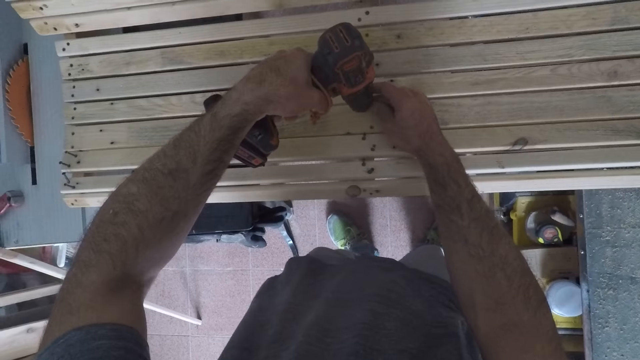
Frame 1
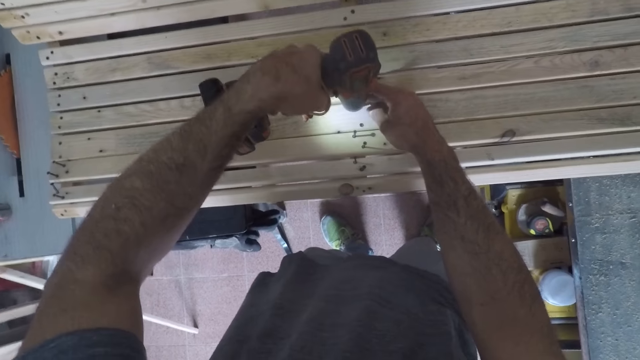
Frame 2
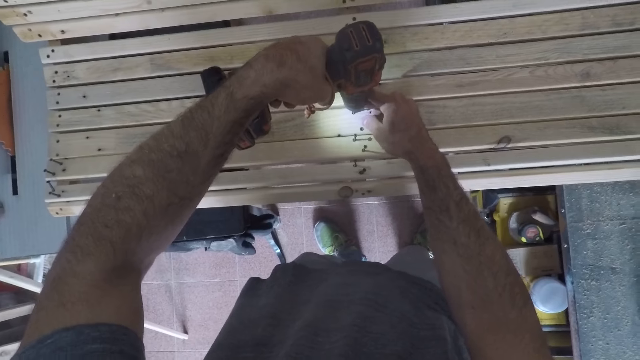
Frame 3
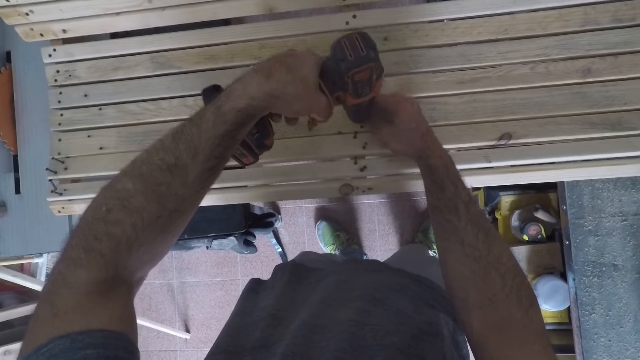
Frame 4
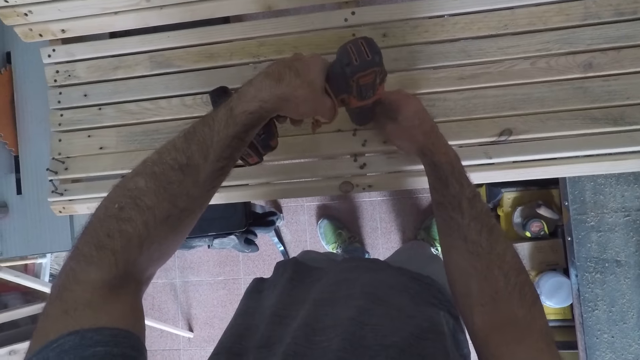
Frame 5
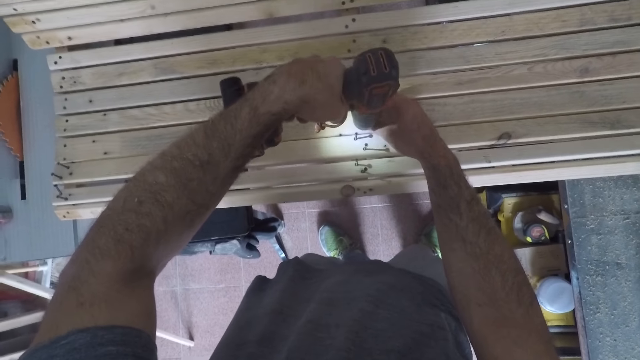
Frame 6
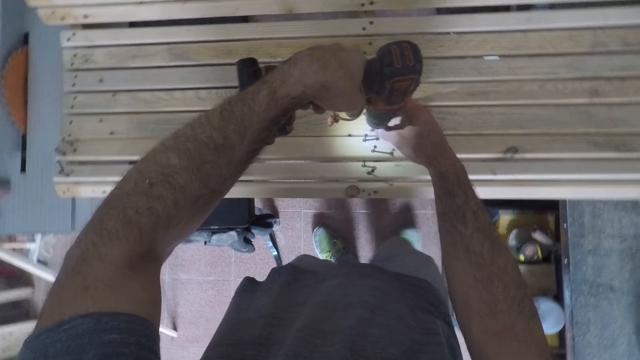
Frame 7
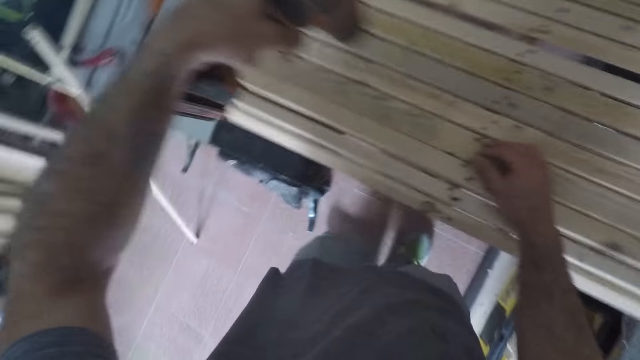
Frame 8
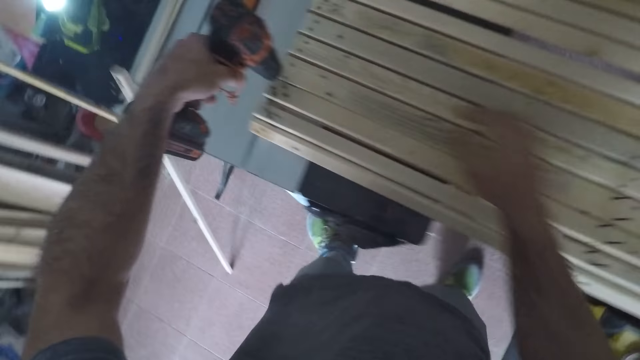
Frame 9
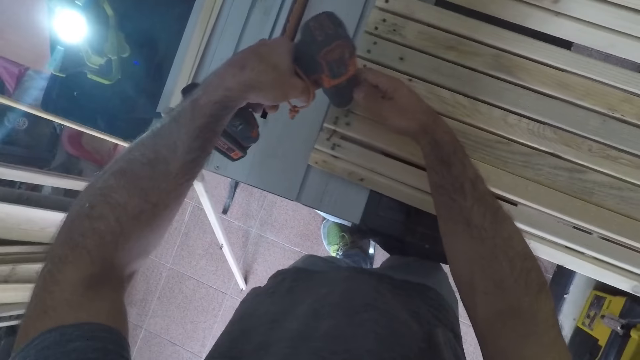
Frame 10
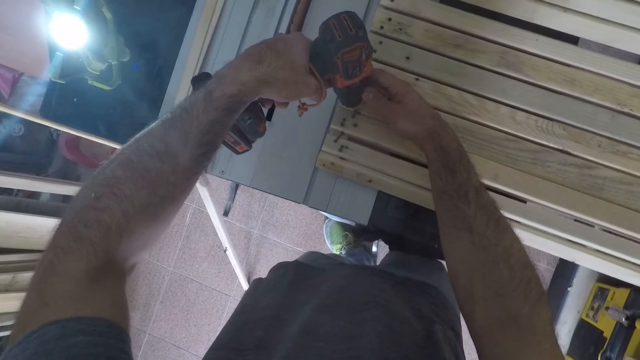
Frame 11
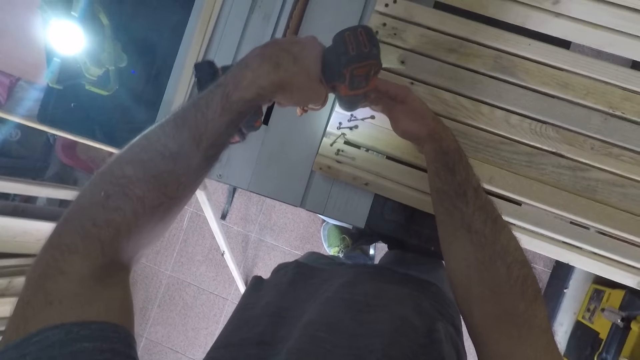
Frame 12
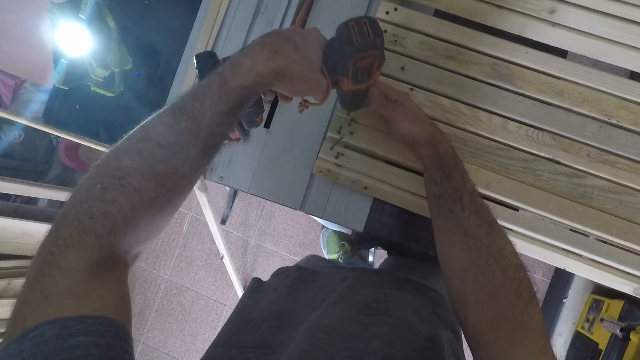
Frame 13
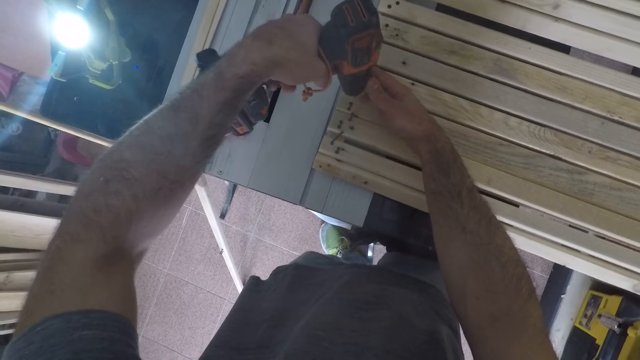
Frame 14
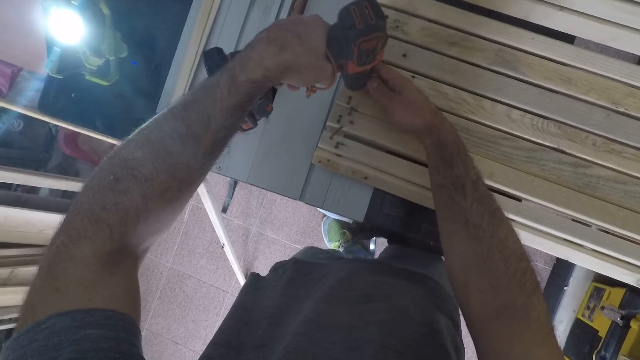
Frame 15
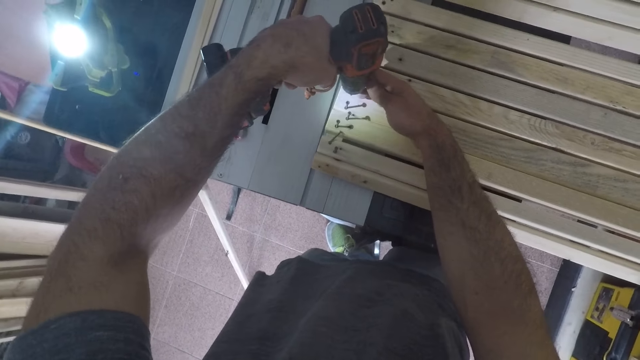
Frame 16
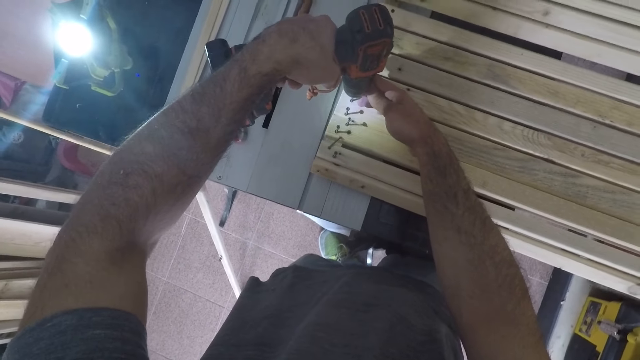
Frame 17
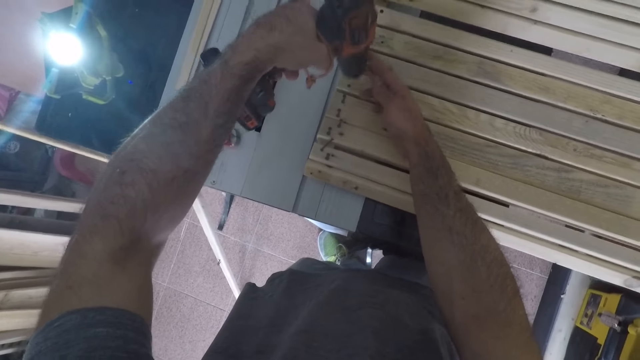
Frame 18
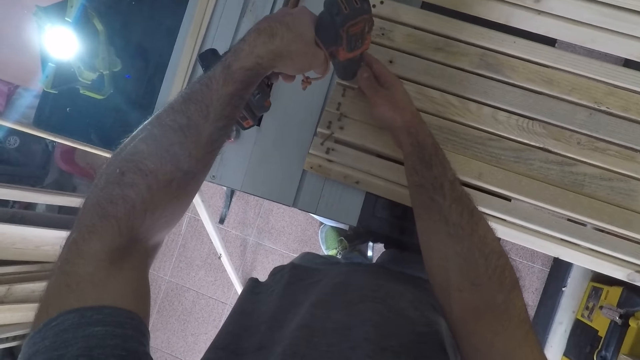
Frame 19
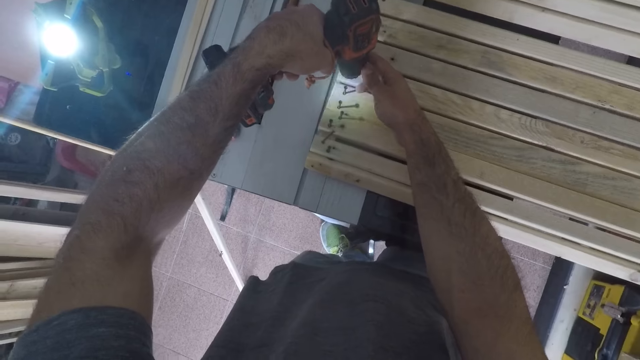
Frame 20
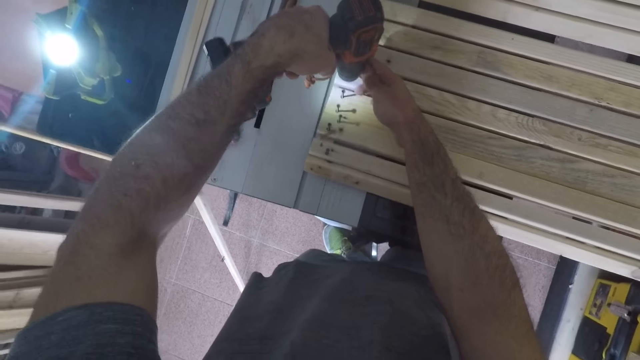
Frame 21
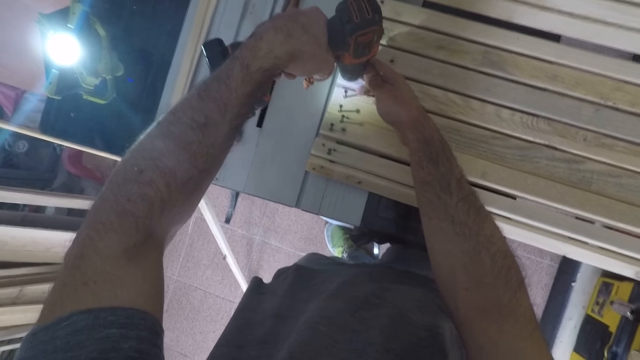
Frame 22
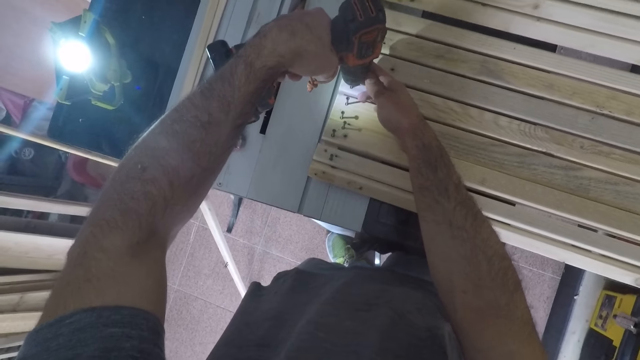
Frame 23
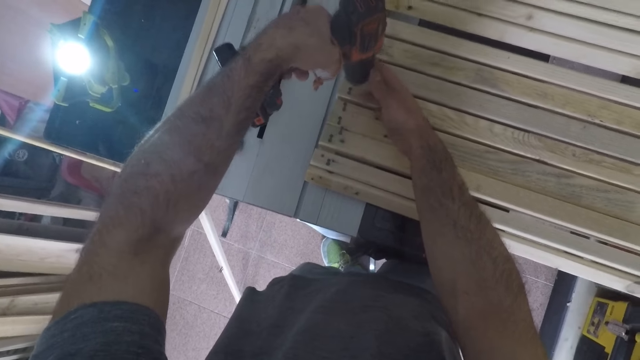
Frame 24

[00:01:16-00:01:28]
The camera wearer loosens a screw in the middle of the structure. They loosen one more screw in the middle. They loosen a screw at the furthest right. They loosen many more screws at the furthest right.

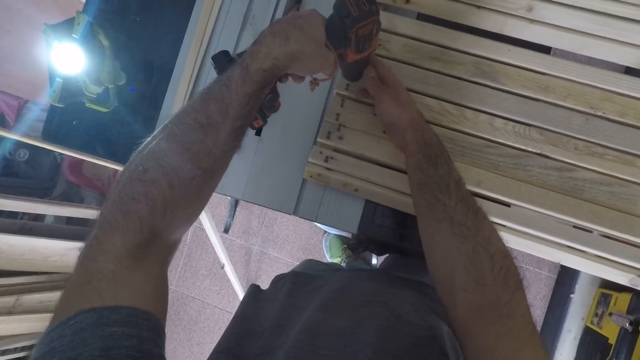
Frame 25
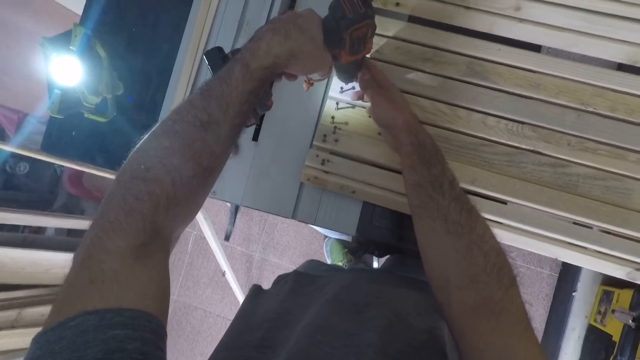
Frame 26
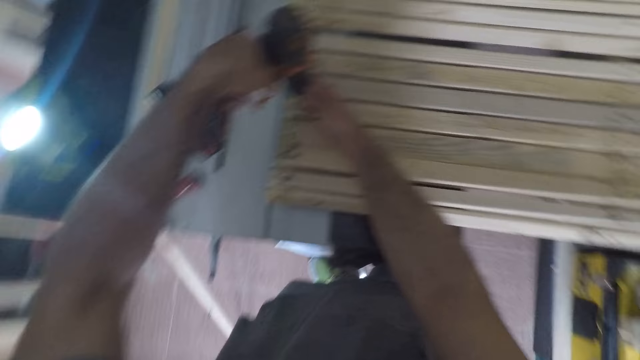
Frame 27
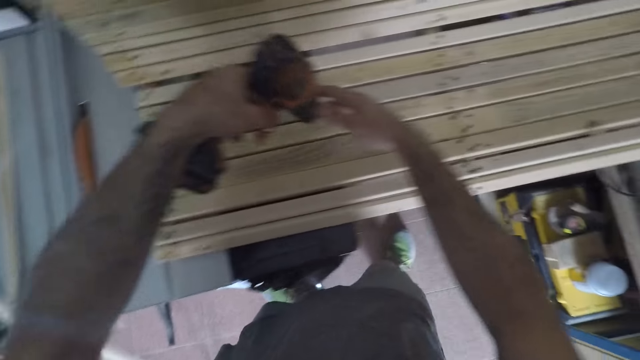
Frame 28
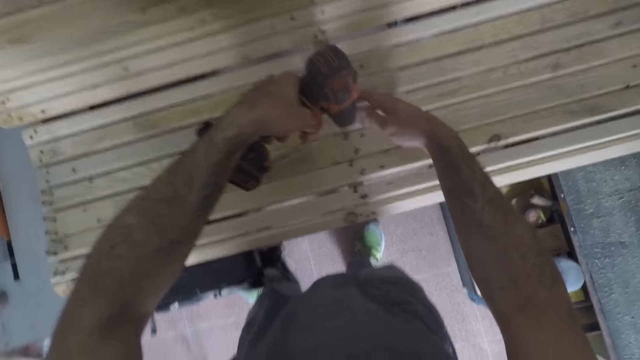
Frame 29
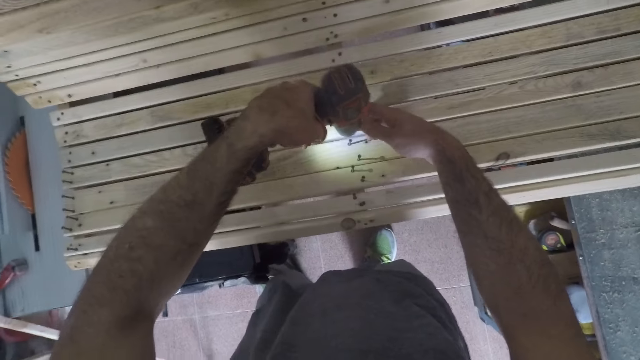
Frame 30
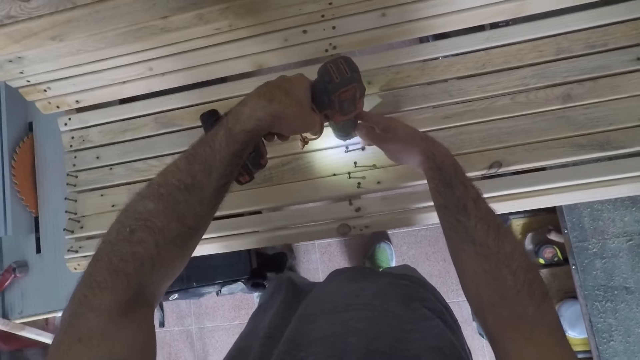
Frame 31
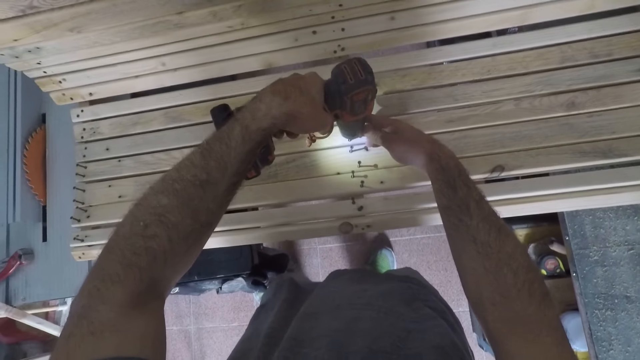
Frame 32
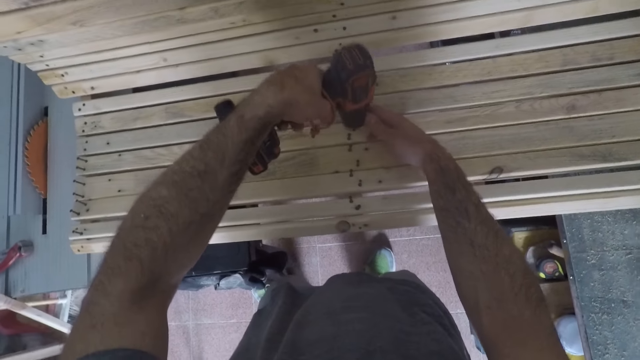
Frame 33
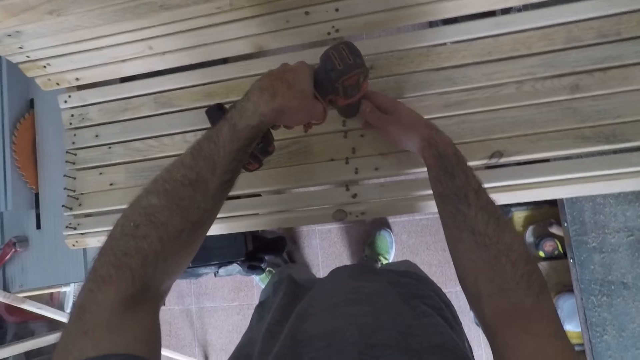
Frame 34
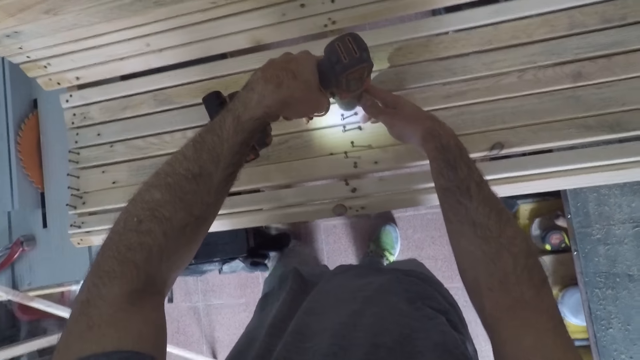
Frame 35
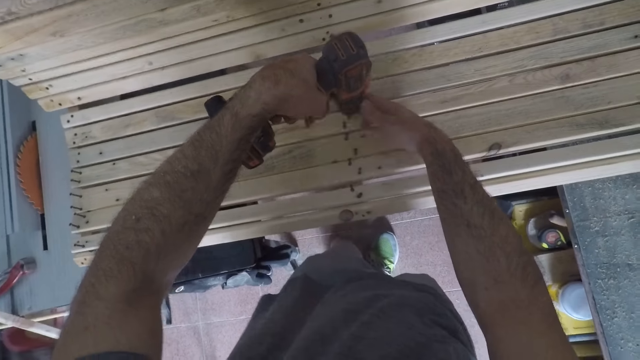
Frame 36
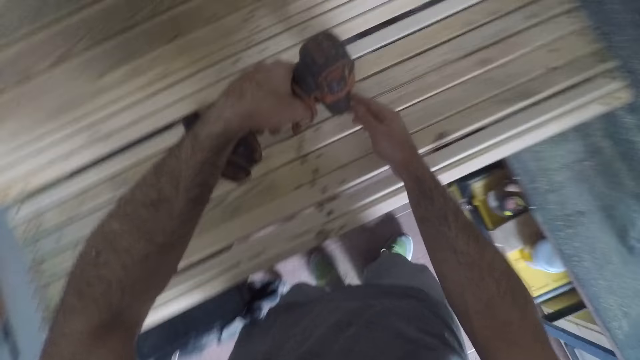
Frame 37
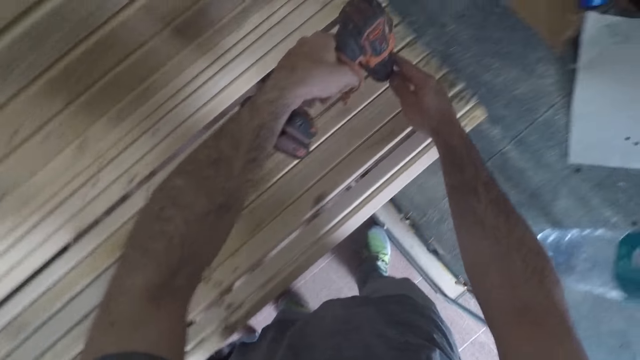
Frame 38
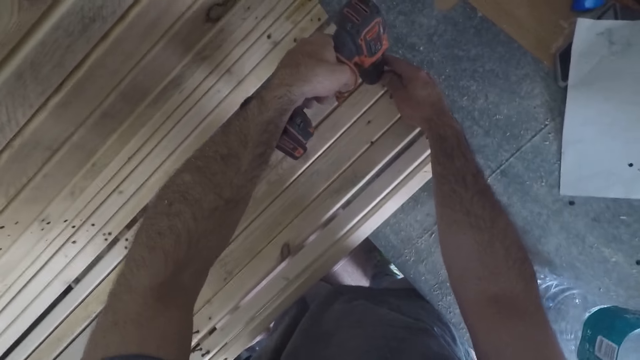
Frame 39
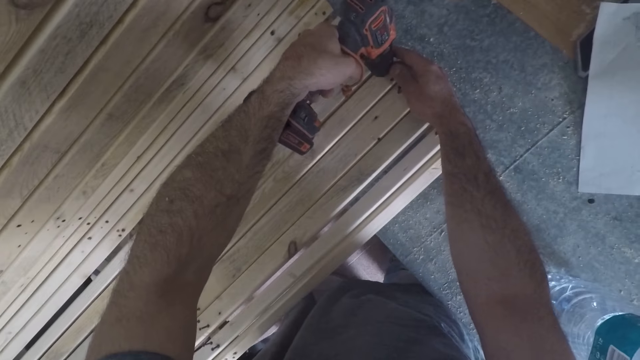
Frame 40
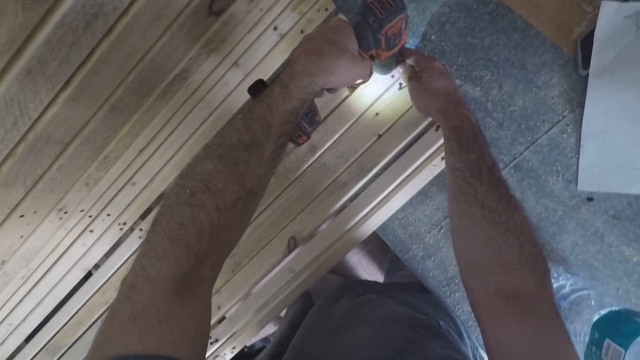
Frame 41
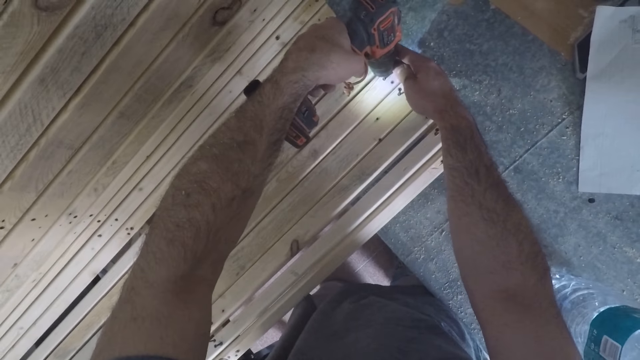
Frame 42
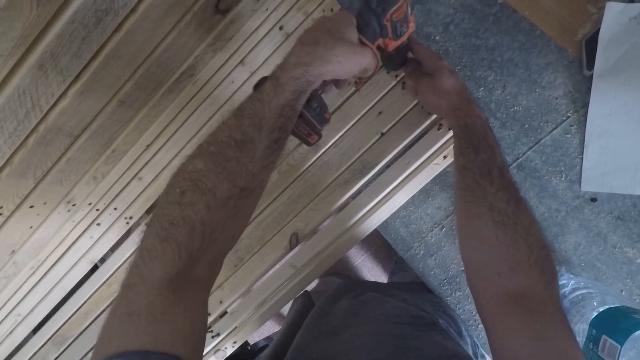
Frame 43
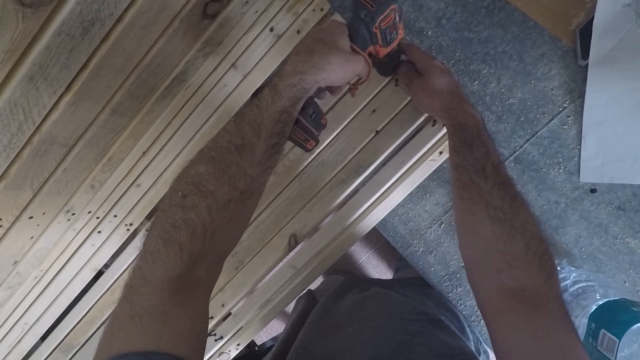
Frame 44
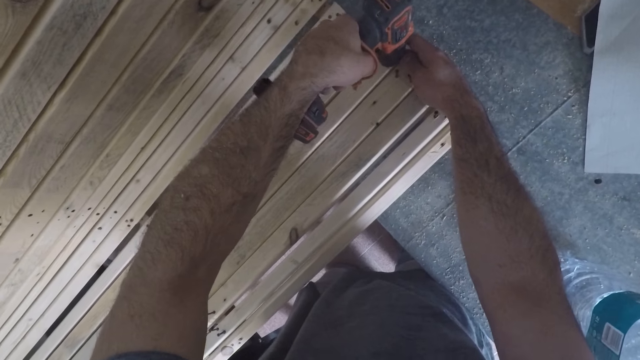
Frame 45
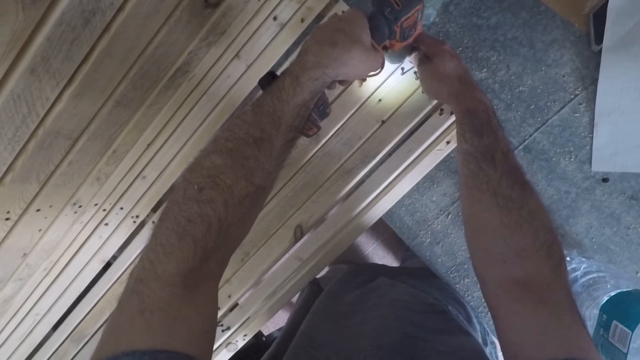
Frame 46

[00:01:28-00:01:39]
The camera wearer loosens a screw in the middle. They loosen other screws in the middle. They move to the right. They loosen a screw at the right end.
